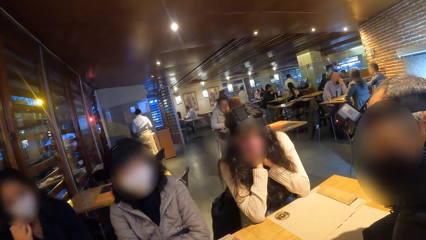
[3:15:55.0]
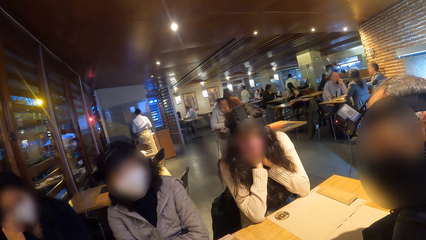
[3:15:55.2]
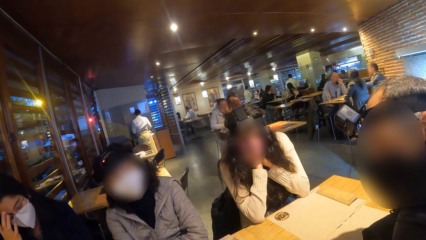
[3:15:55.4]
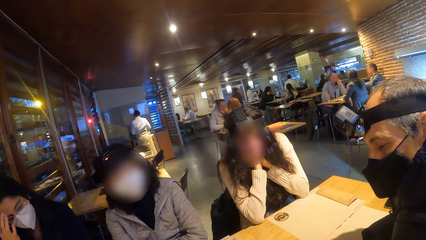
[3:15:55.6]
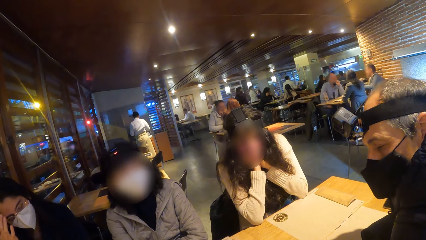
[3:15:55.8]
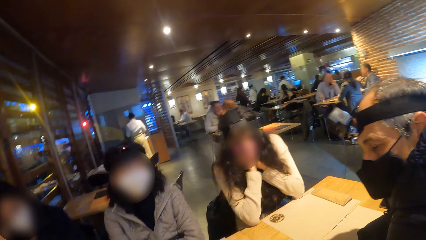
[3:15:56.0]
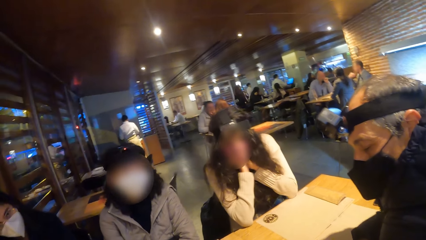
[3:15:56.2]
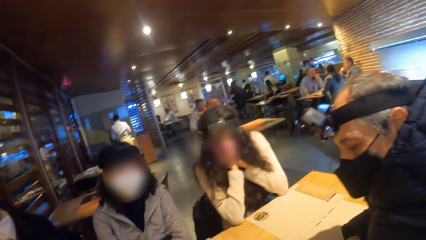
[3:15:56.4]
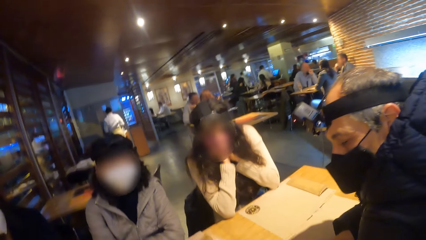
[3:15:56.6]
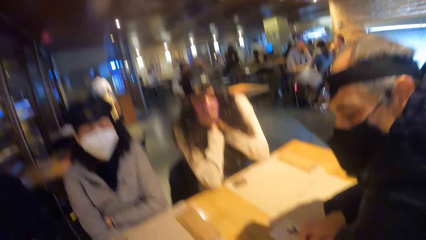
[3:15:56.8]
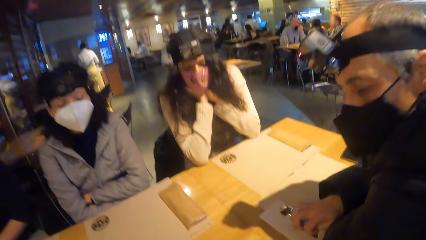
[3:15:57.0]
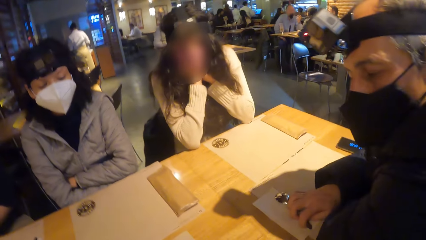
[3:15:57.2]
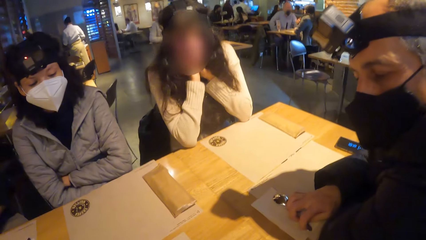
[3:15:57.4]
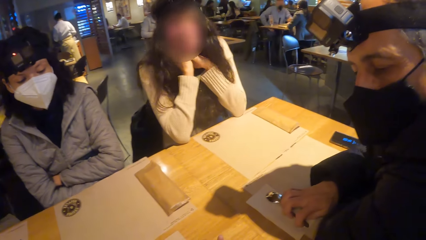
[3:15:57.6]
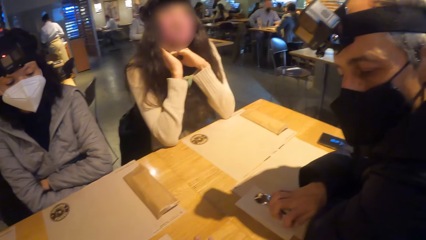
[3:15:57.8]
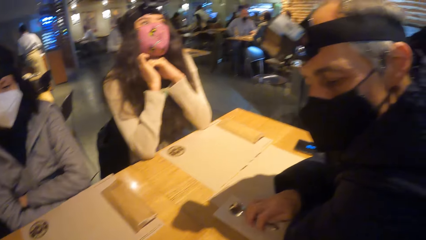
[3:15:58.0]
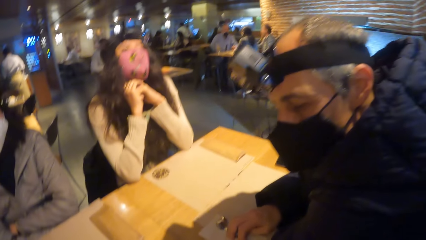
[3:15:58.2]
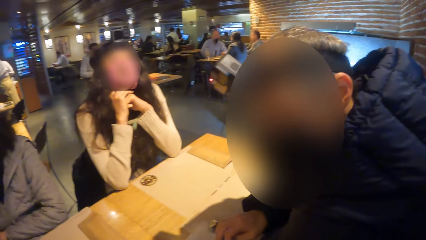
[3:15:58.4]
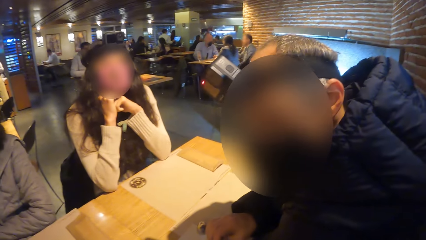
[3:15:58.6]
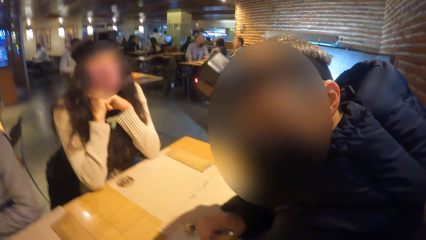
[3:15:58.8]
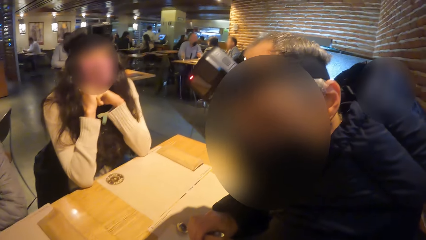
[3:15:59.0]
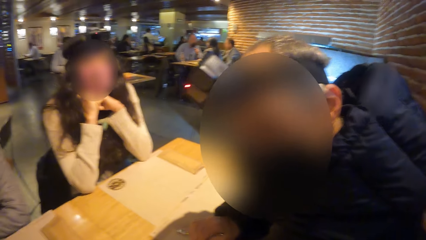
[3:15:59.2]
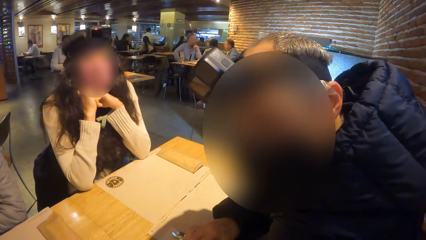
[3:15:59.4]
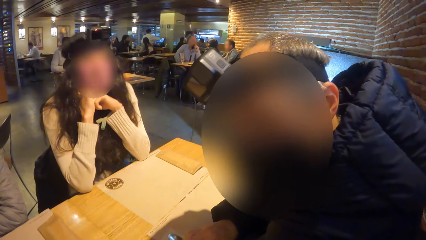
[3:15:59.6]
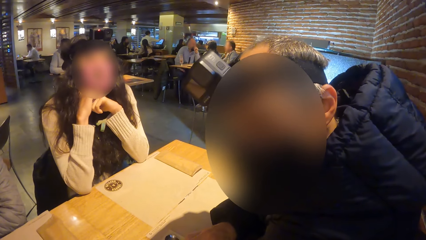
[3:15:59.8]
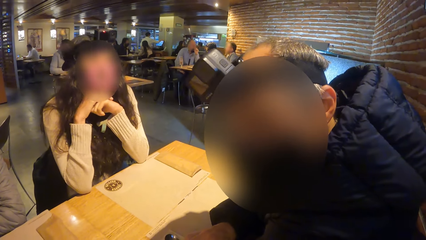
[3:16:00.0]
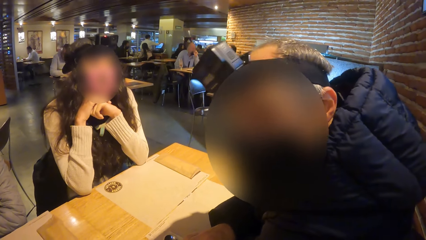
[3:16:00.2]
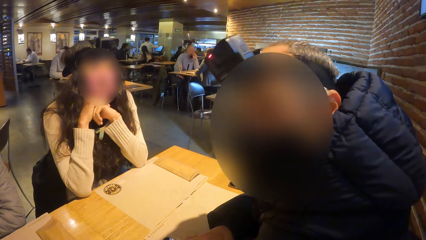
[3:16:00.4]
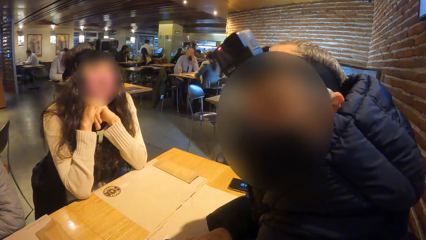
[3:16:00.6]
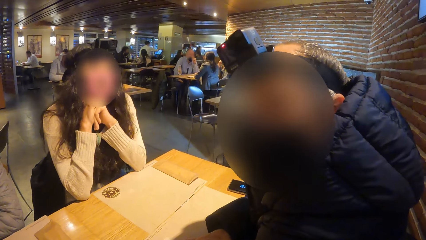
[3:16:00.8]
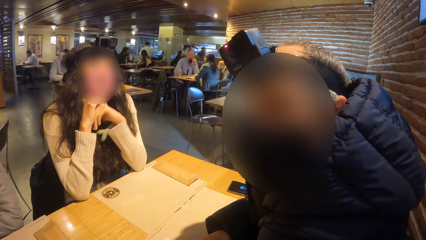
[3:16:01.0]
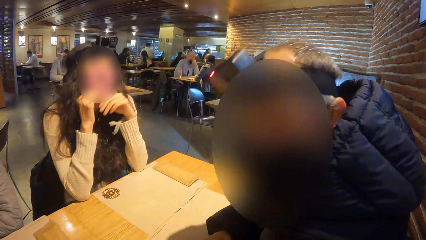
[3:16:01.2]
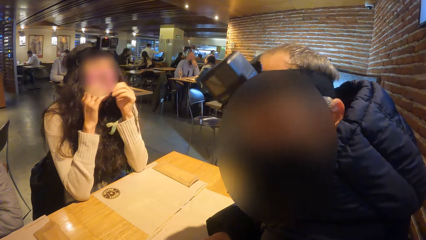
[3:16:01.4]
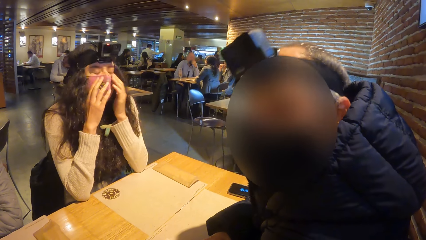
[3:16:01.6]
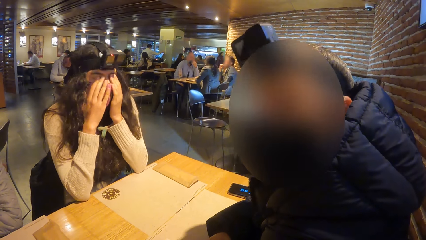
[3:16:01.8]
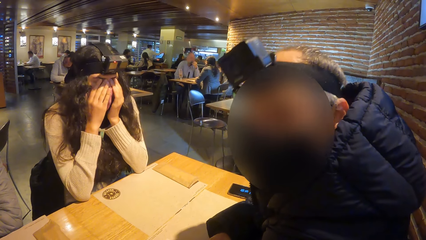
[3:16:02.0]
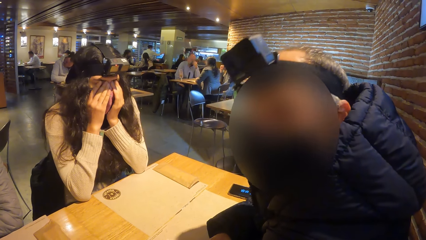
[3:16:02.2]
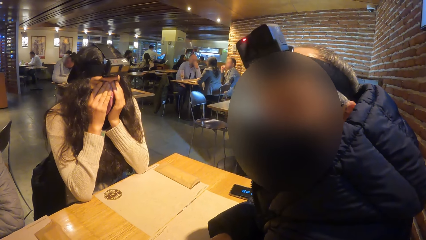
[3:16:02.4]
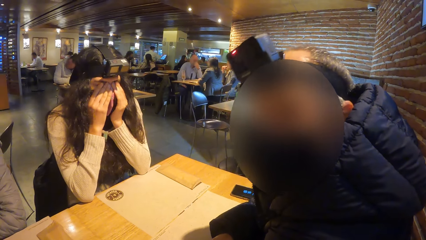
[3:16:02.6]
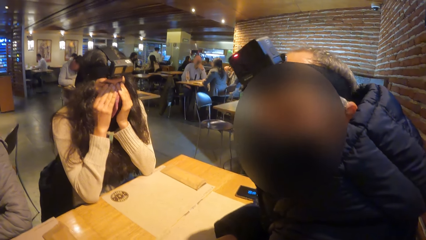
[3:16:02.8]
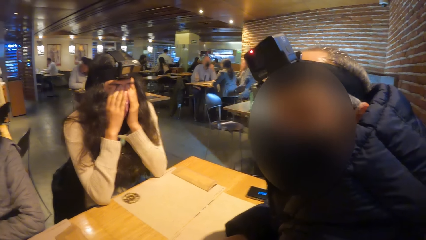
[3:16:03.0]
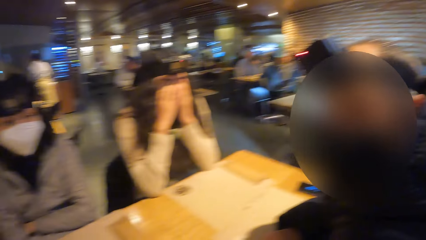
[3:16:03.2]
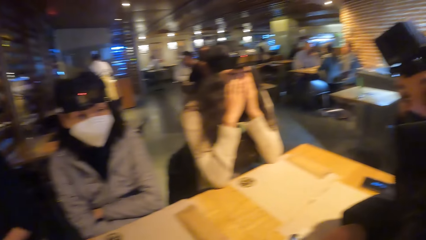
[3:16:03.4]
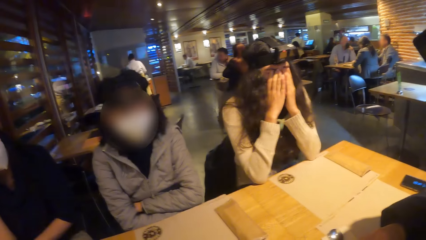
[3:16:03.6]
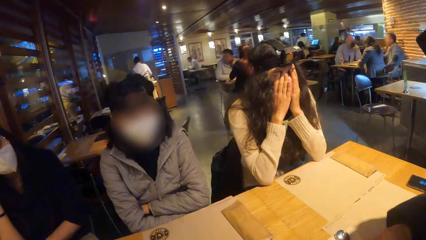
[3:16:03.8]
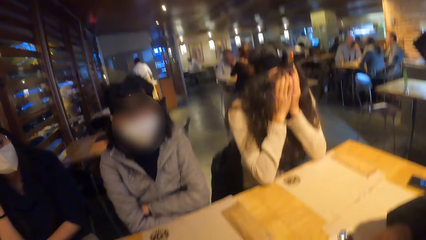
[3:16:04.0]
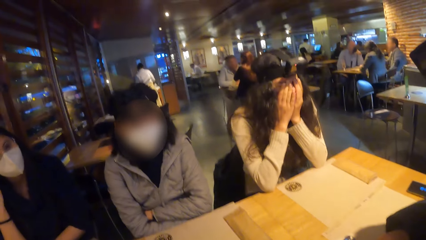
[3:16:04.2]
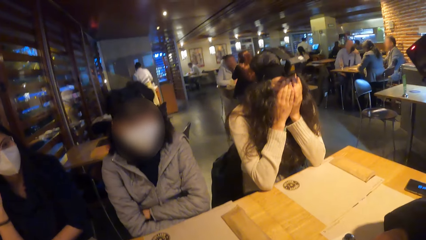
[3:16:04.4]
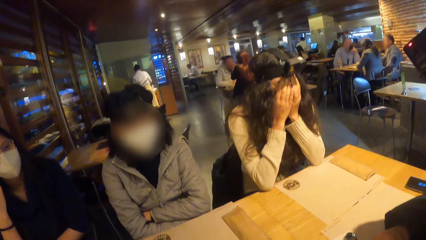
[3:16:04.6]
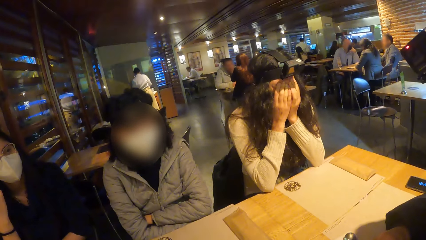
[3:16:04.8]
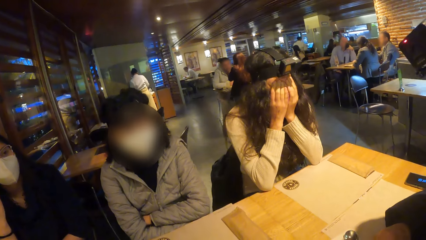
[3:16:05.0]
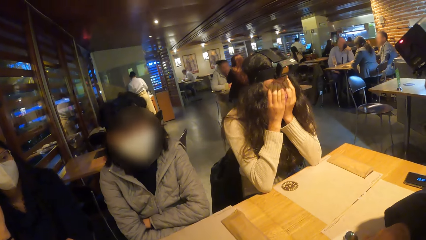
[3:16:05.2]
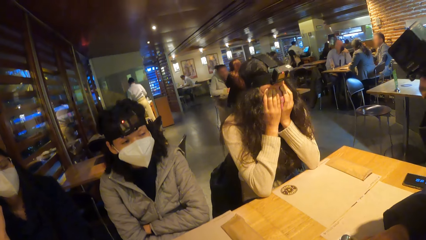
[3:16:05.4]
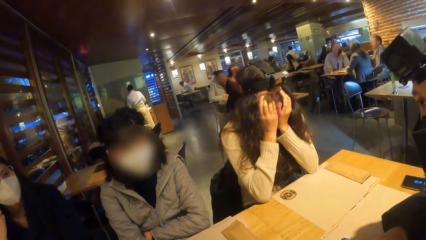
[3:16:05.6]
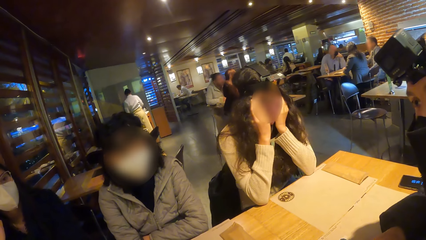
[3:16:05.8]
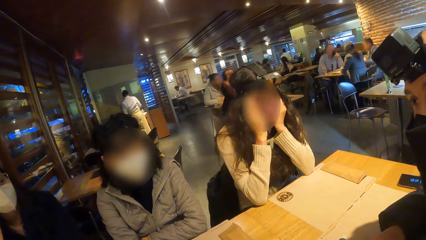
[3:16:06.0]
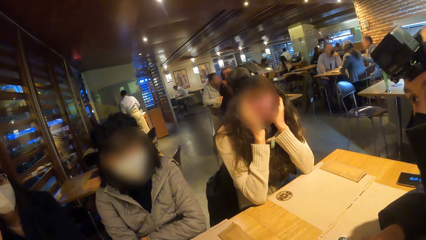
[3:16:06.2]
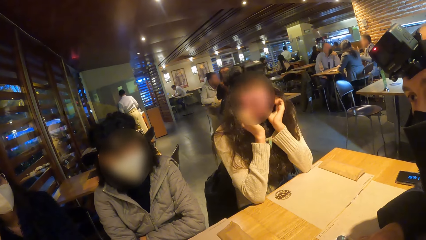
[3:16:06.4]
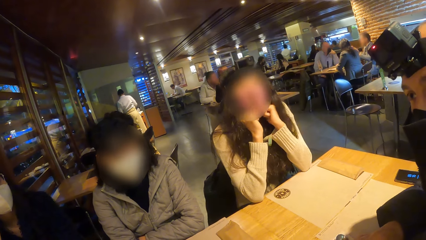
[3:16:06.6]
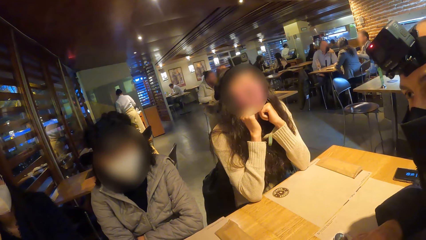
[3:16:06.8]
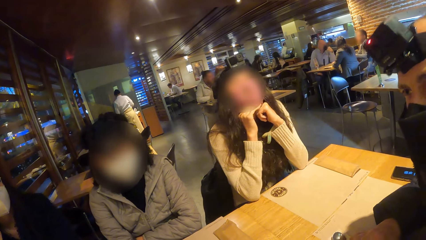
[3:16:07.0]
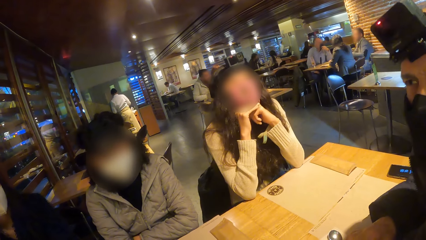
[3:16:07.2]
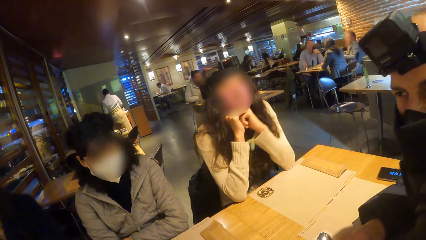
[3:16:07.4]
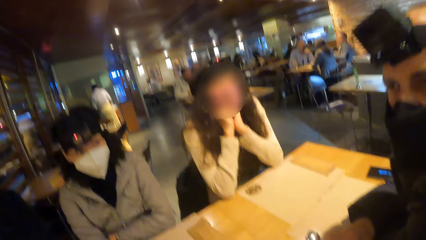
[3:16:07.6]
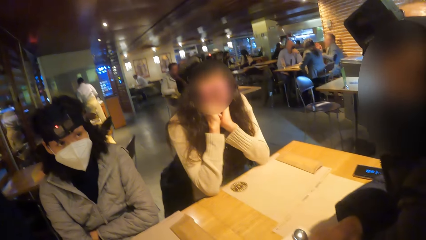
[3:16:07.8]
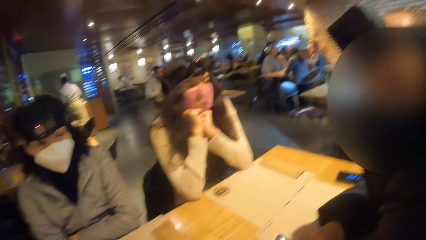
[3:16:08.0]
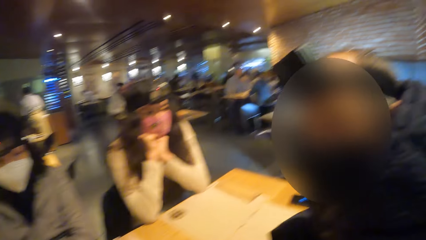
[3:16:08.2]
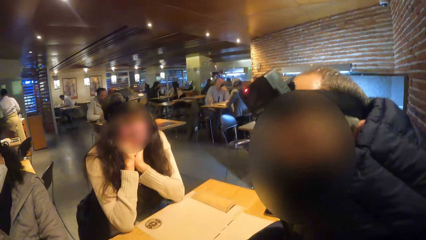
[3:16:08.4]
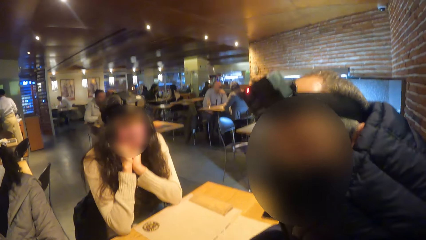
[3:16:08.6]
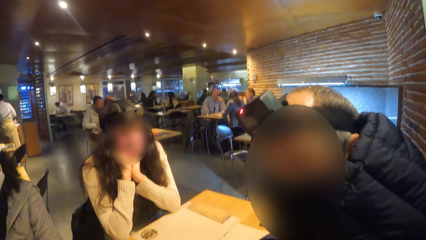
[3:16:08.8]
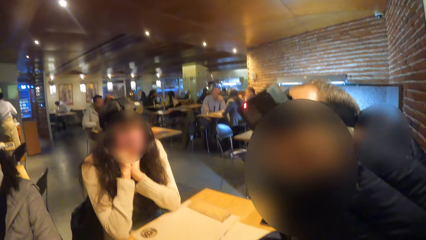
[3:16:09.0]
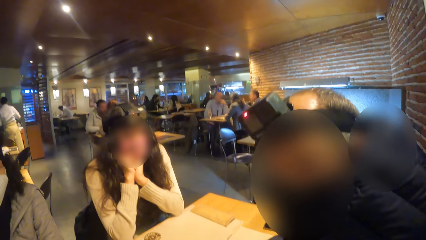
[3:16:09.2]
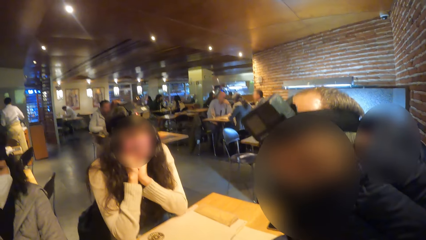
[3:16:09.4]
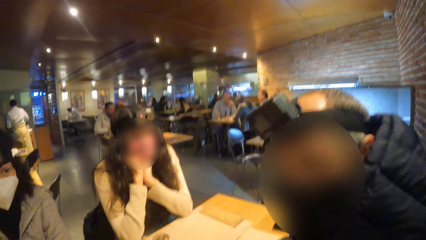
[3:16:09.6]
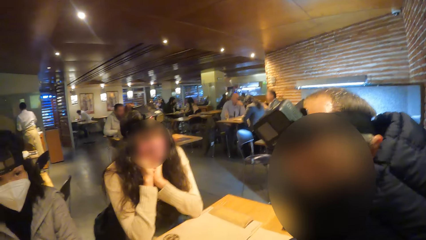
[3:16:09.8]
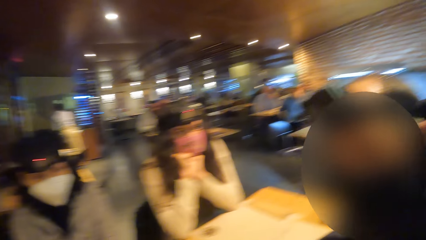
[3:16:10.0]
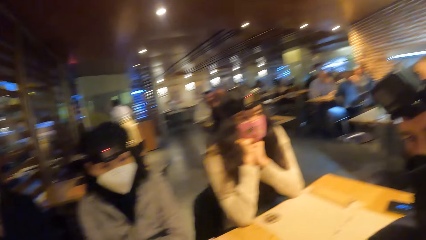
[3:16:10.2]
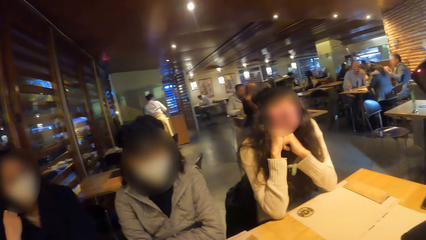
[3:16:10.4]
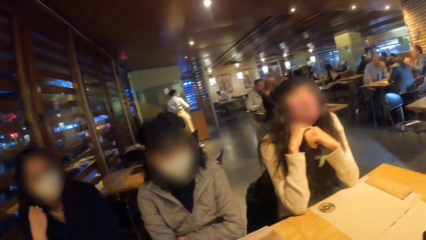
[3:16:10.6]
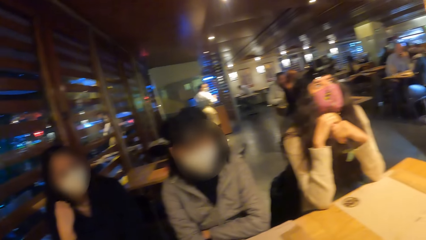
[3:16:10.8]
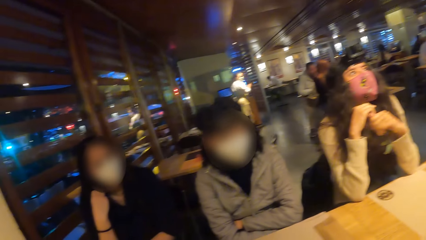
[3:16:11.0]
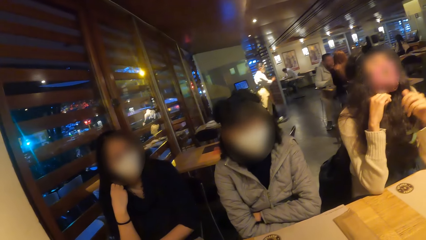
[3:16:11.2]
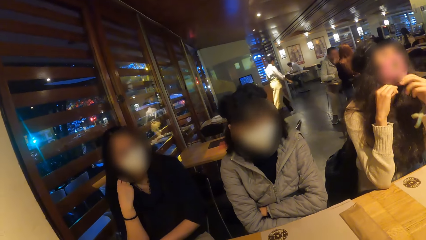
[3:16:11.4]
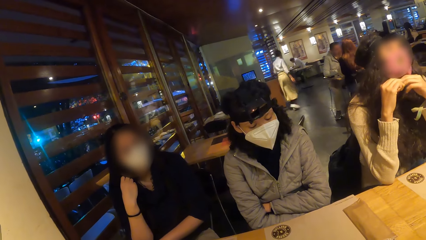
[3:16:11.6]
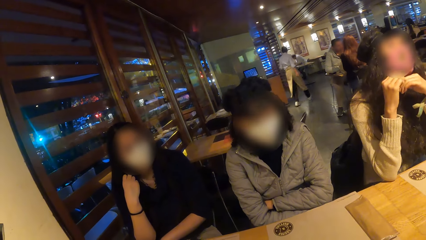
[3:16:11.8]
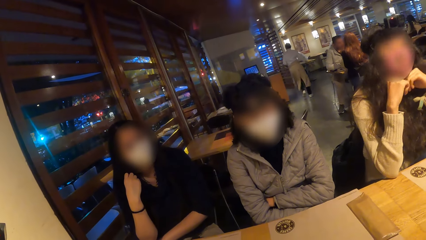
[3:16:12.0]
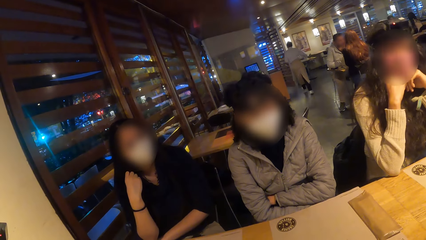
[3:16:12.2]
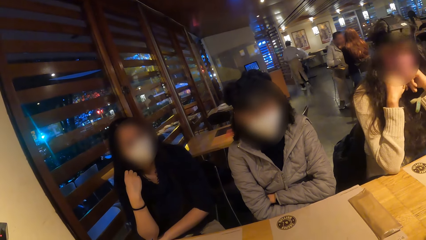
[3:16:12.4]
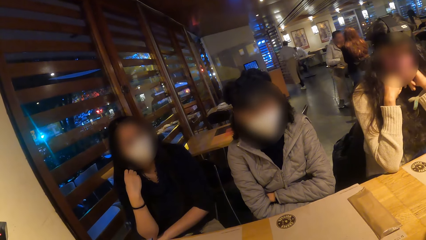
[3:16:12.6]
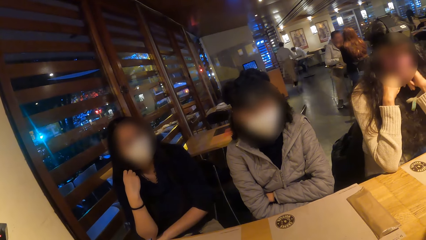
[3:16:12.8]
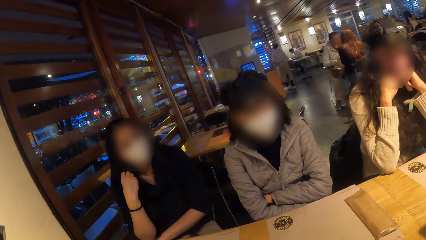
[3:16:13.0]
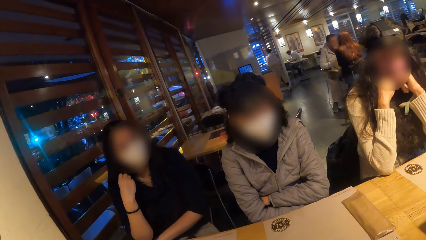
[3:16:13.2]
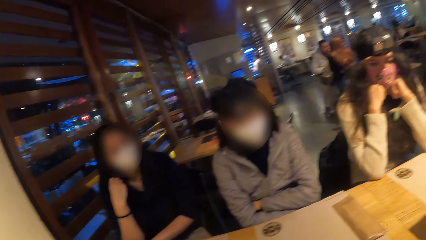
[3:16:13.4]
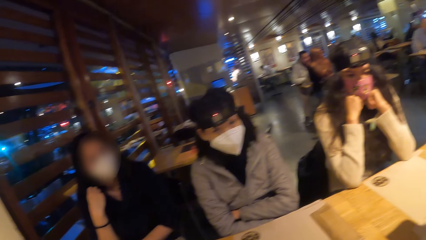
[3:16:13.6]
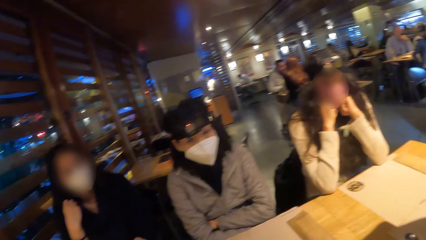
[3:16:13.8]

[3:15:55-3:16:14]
The man touches the spoon on the table with his right hand. The camera wearer looks around. The woman touches her face with both hands and holds her chin with both hands.
